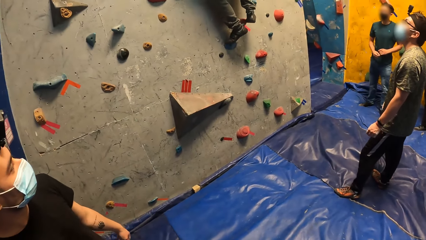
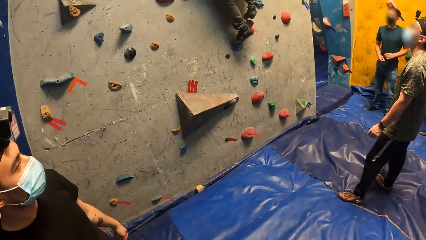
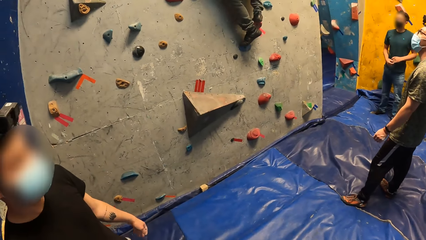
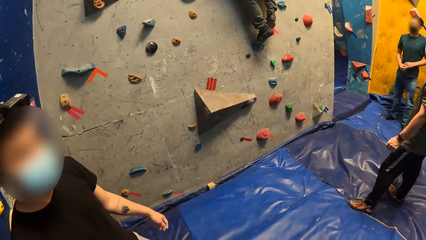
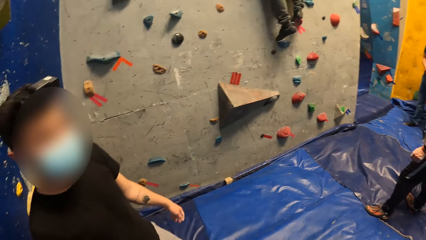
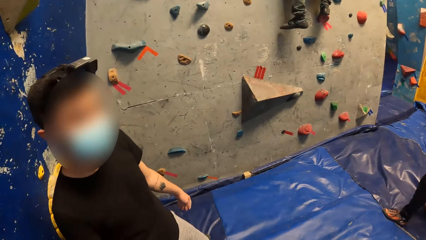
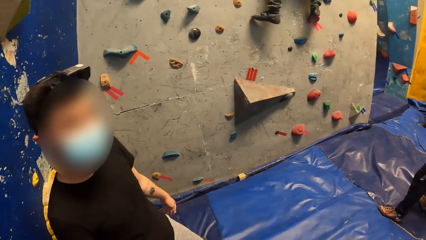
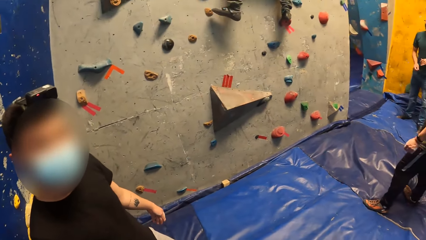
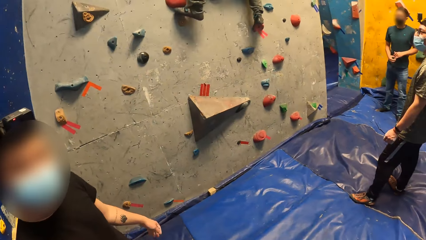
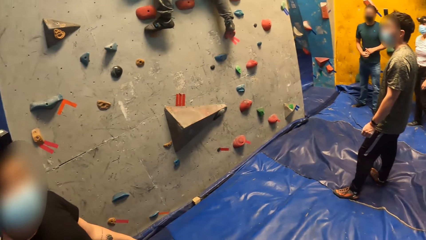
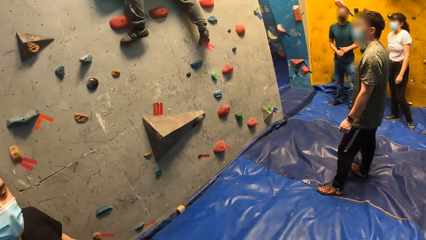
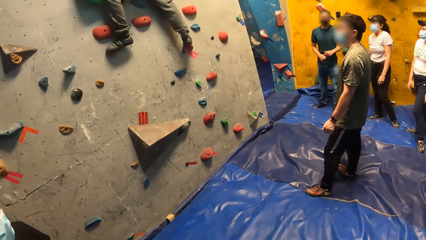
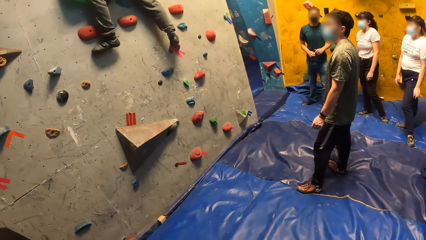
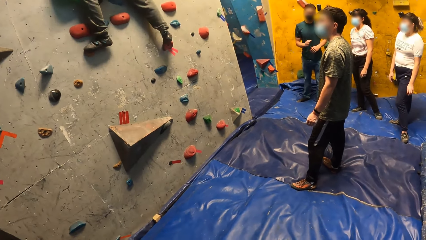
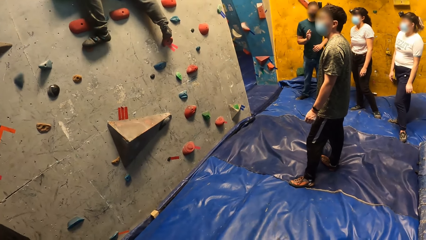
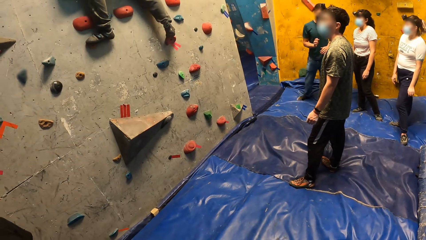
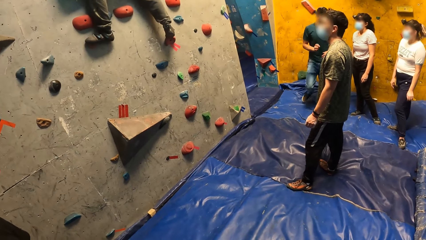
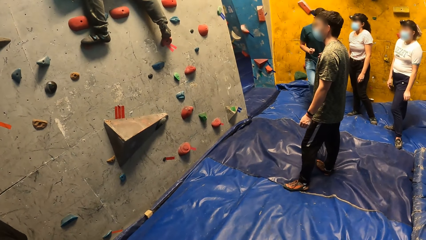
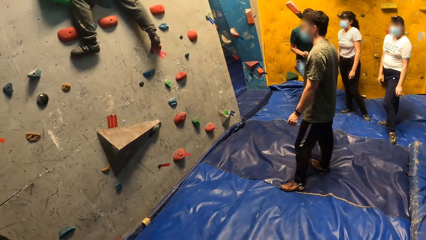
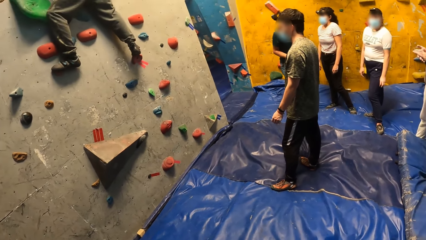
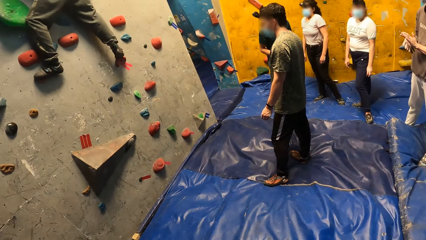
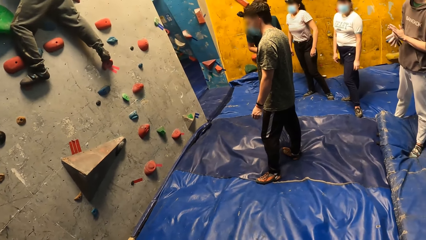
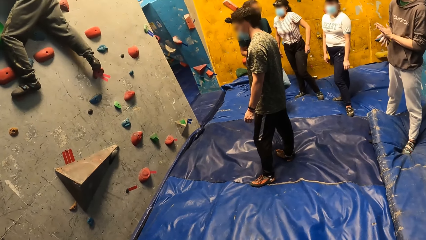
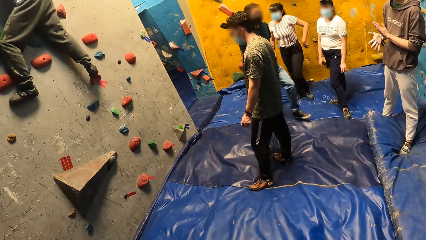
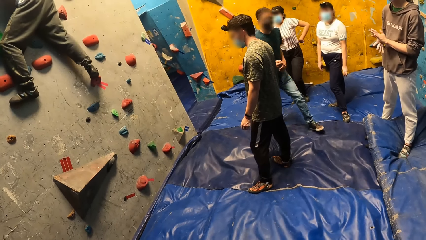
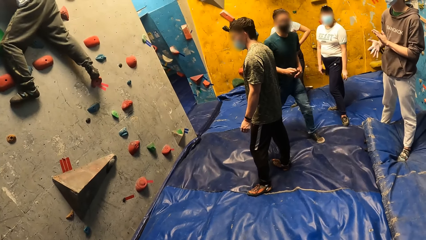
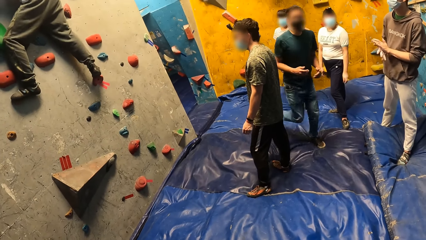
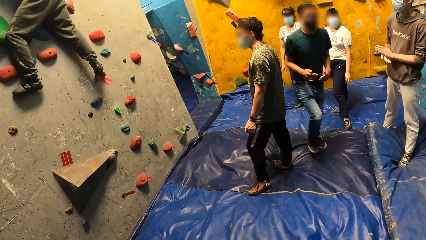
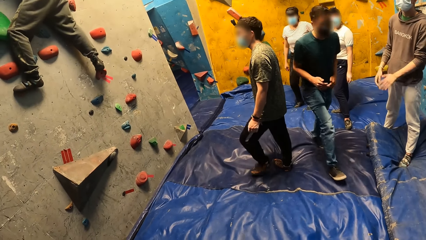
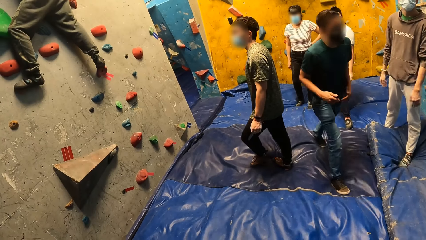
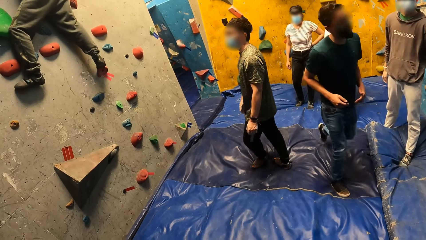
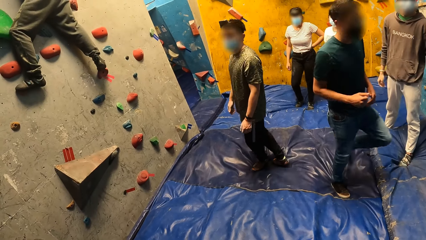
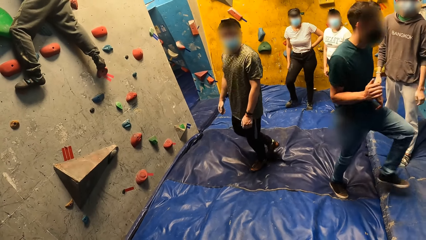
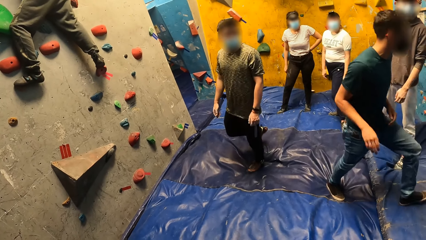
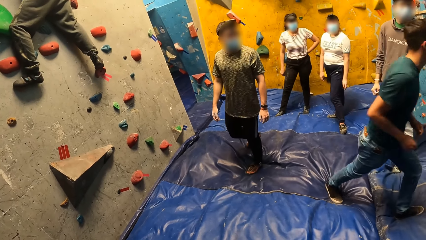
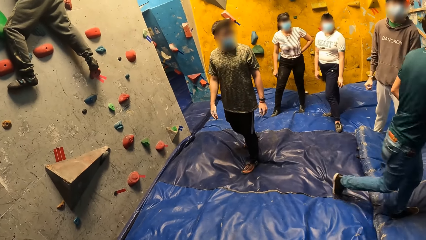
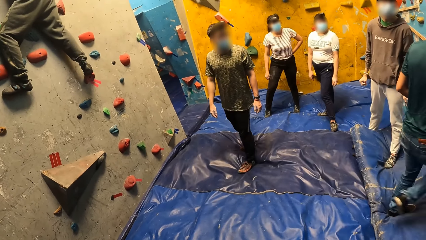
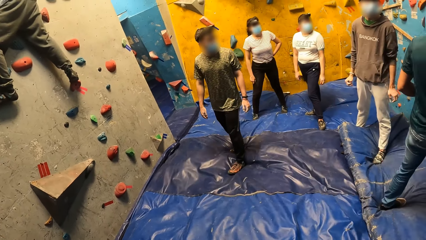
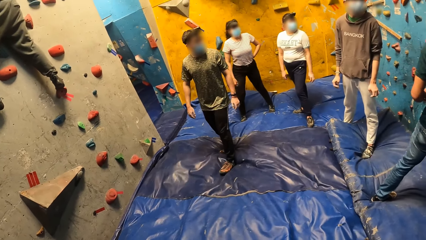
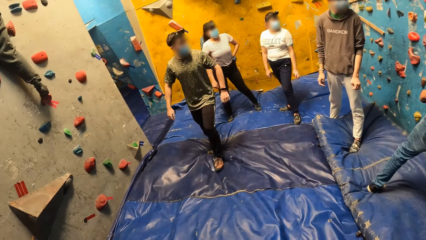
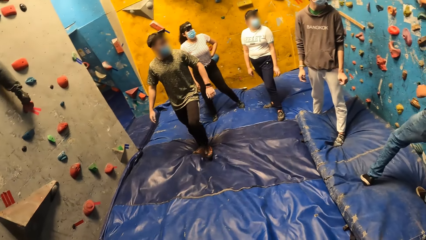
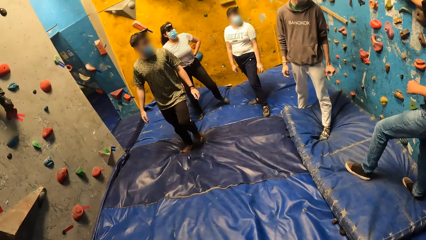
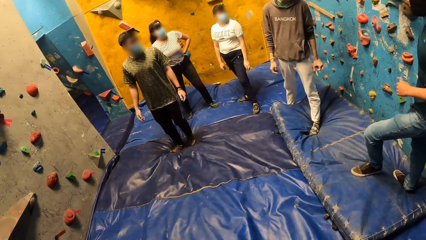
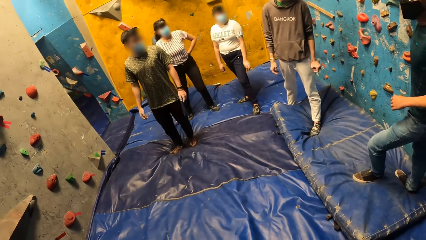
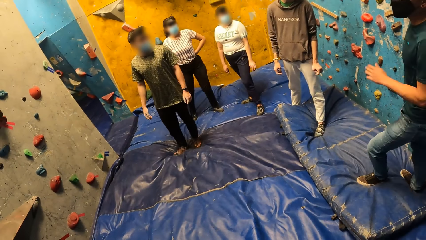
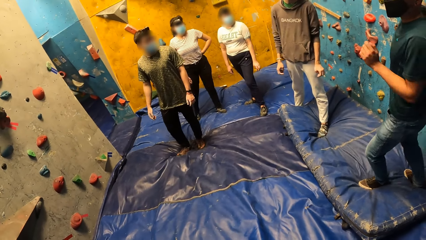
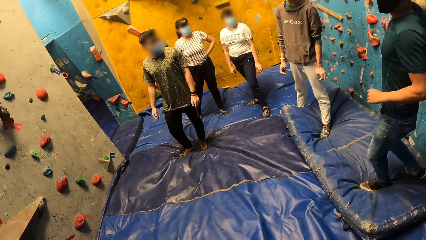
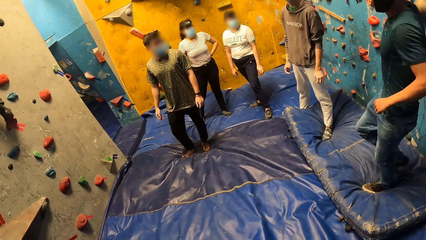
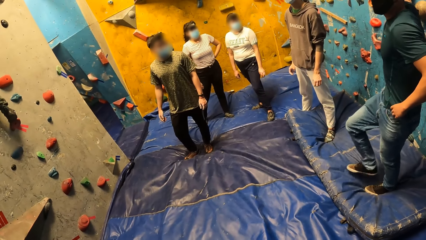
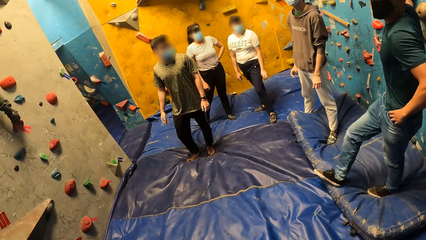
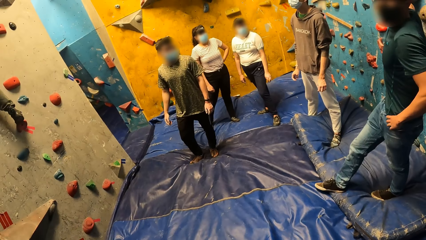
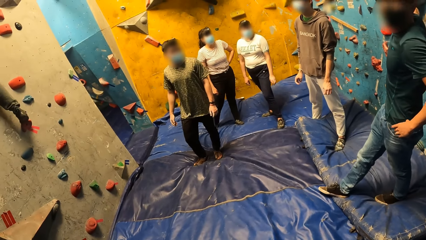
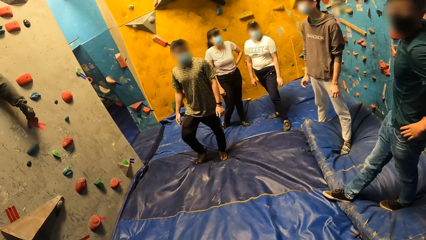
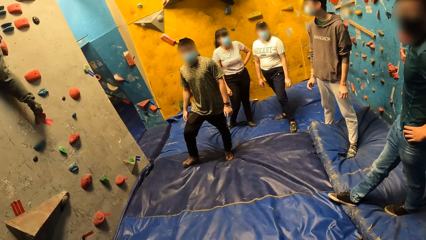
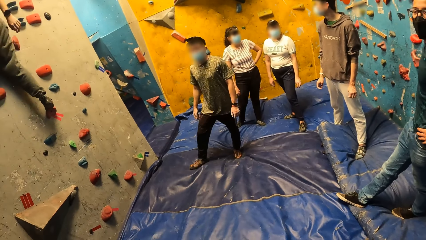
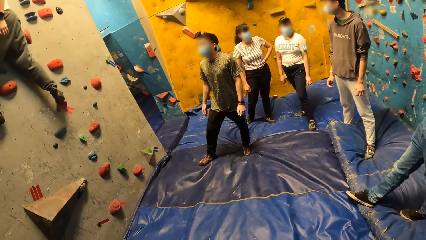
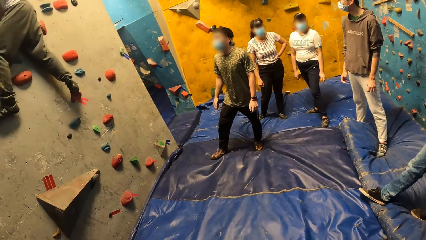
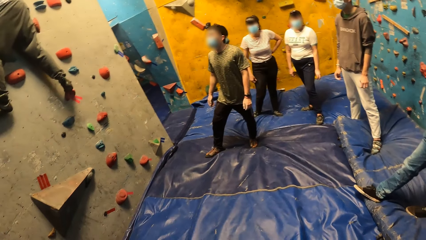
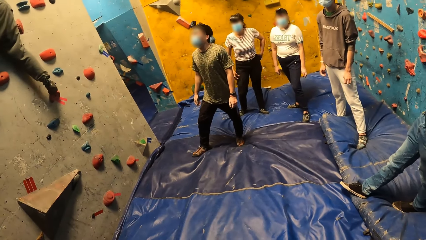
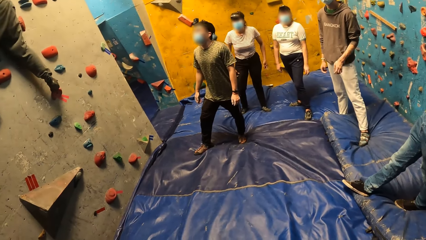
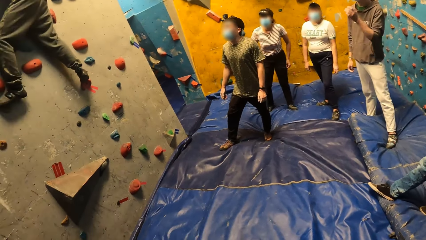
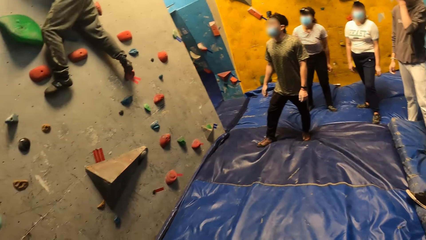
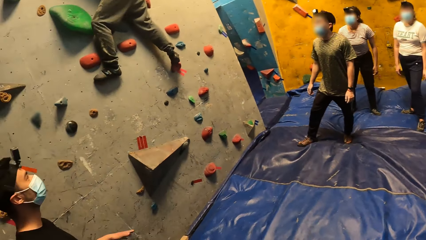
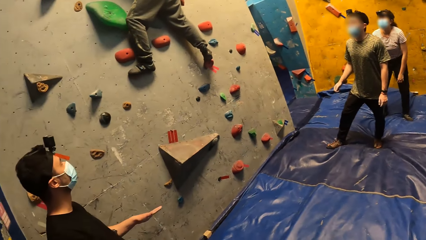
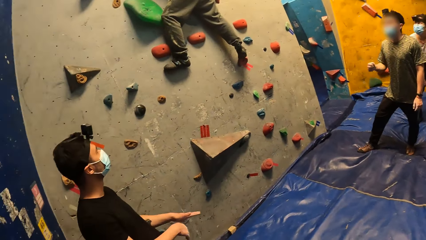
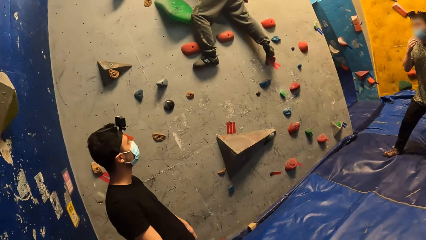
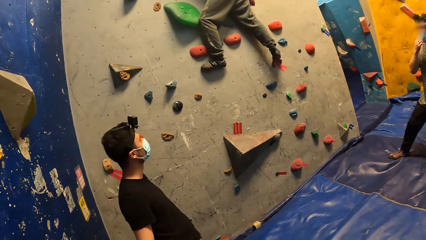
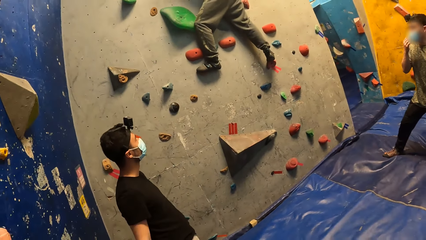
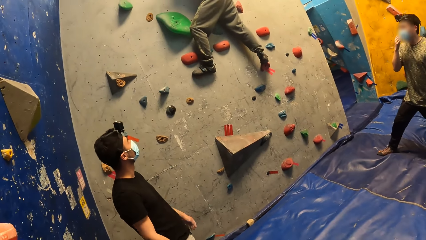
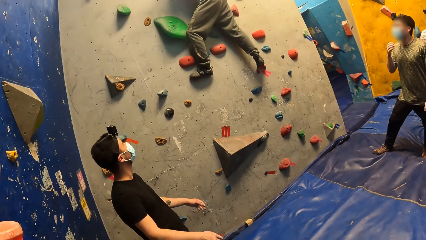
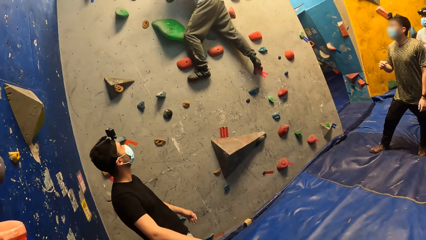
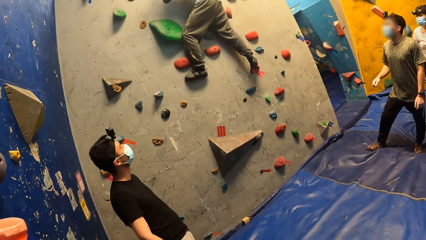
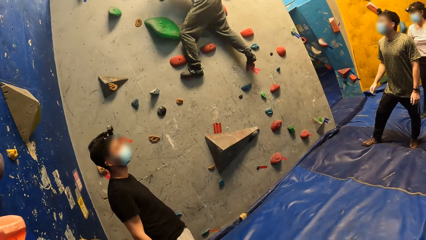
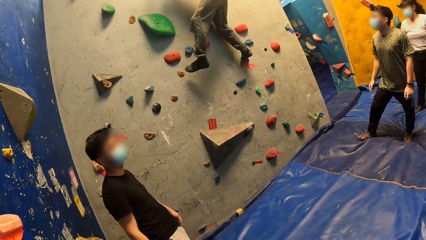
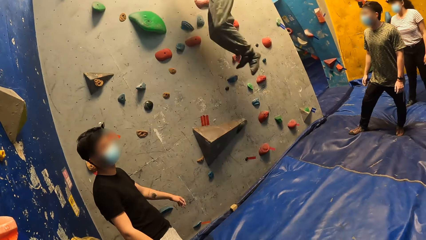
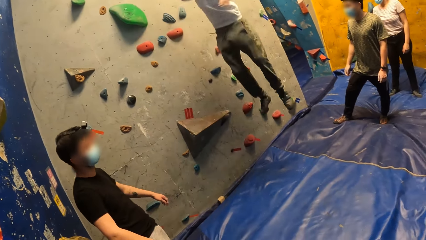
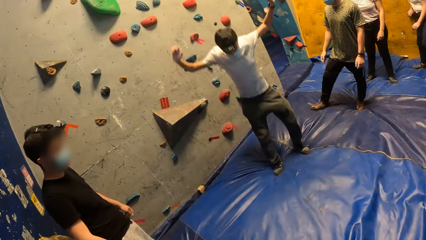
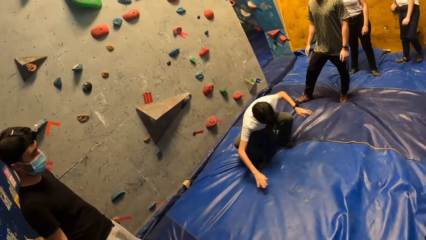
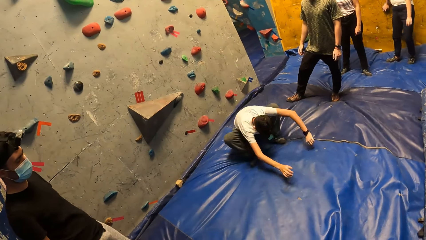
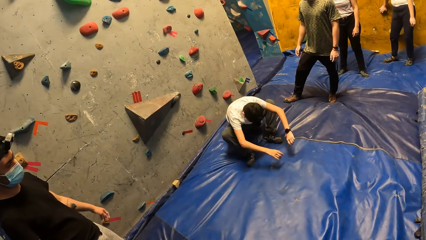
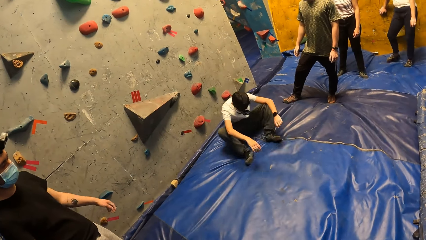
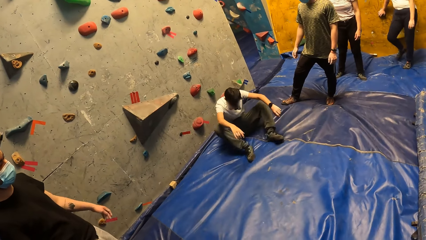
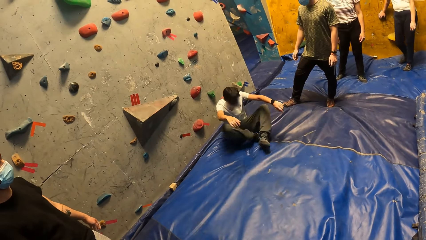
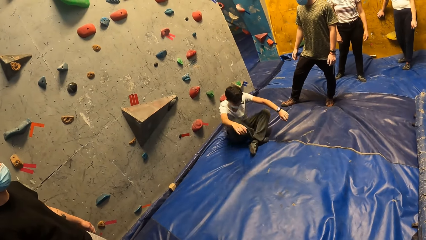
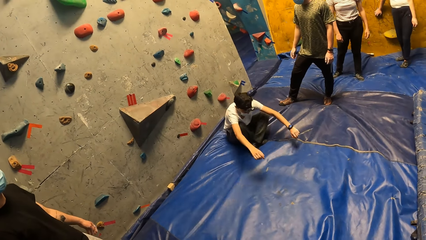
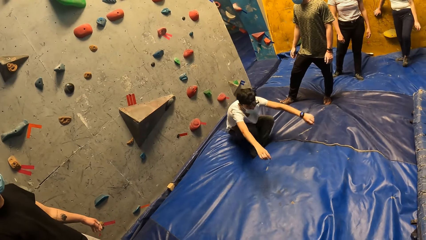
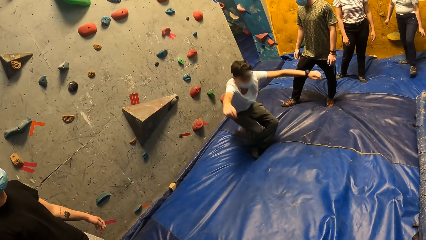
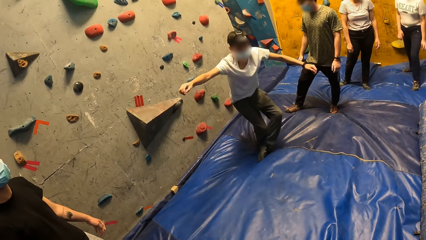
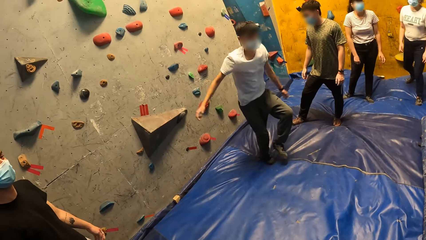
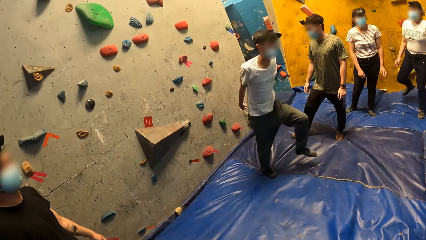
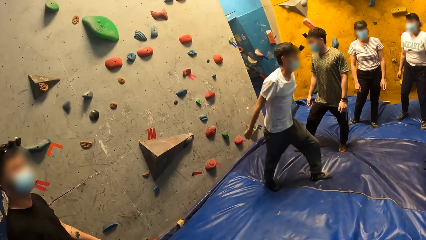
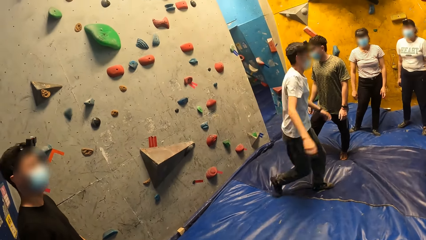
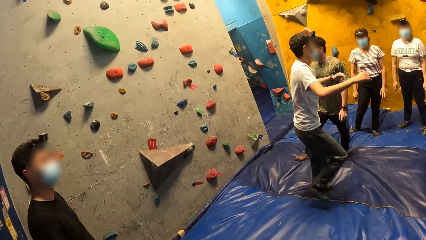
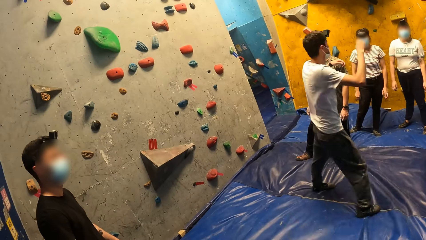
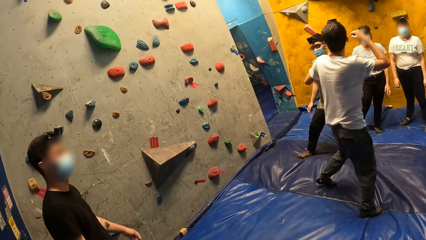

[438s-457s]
The camera wearer converses with a man. They look around in the room. Another man claps hands. A third man sways a hand. A fourth man touches a climbing hold on the wall with his right hand. The third man puts a hand over the waist. The camera wearer looks around in the room. A fifth man jumps down from the bouldering wall to the crash pad. The fifth man sits on the floor and stands on the floor.
